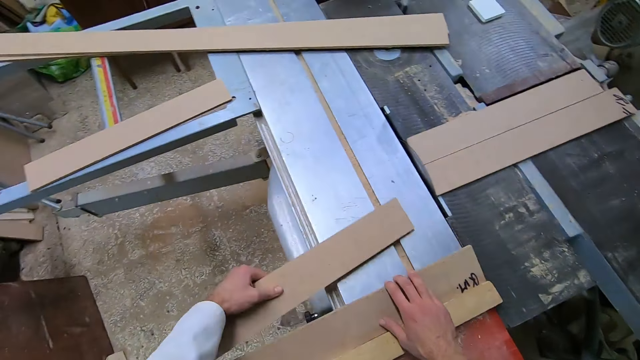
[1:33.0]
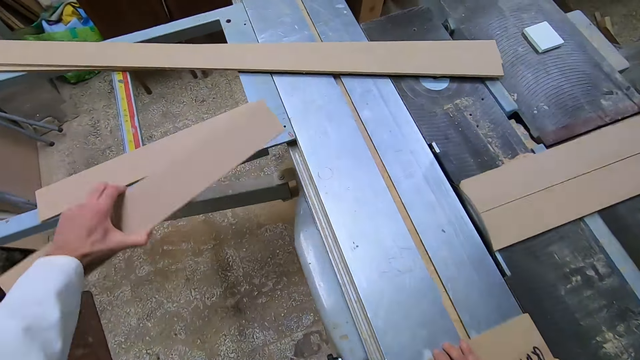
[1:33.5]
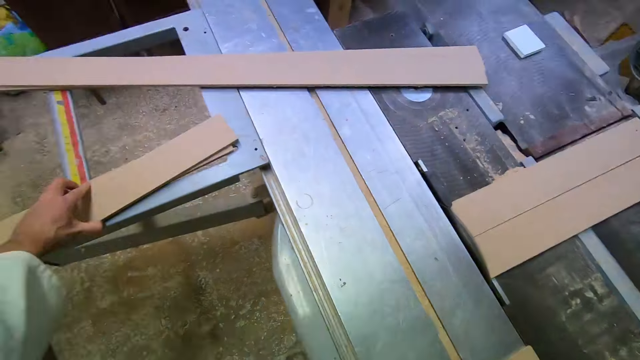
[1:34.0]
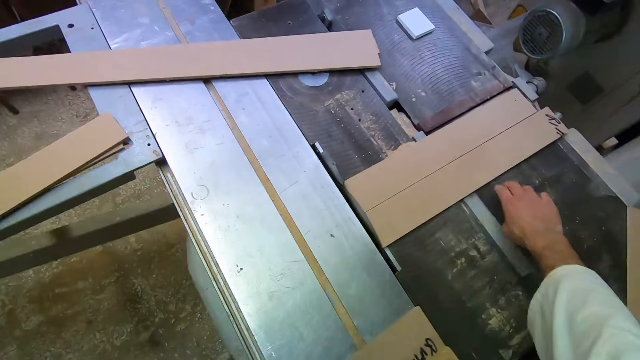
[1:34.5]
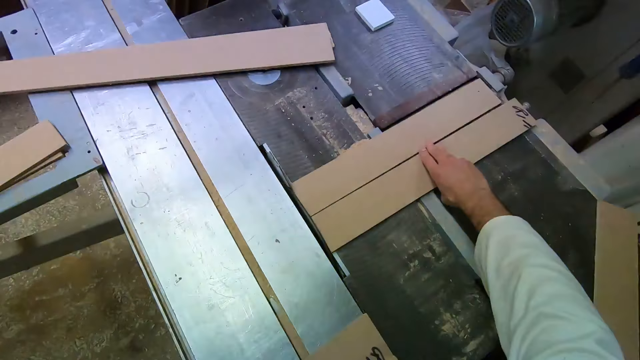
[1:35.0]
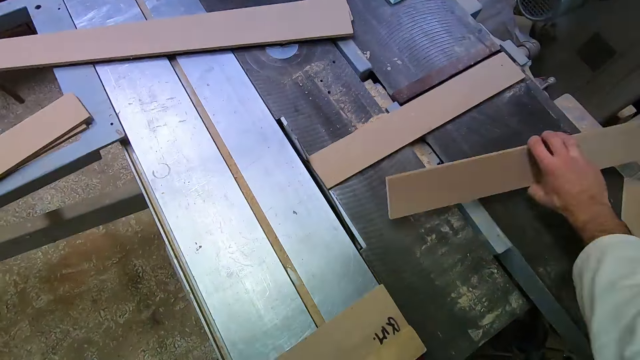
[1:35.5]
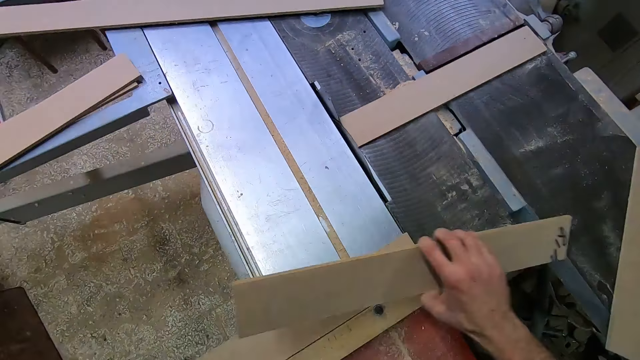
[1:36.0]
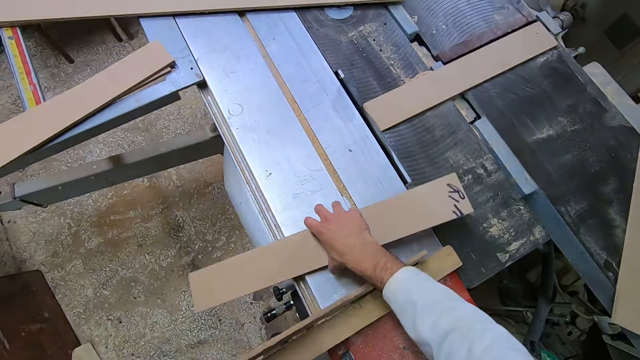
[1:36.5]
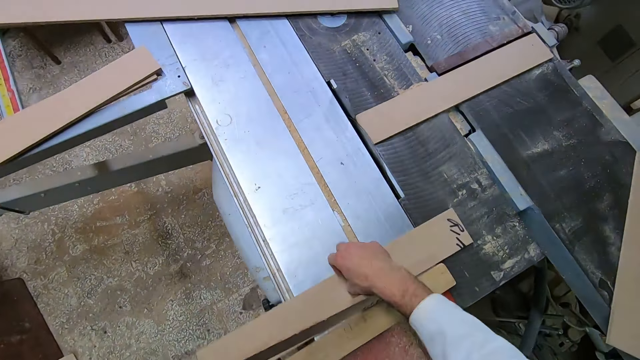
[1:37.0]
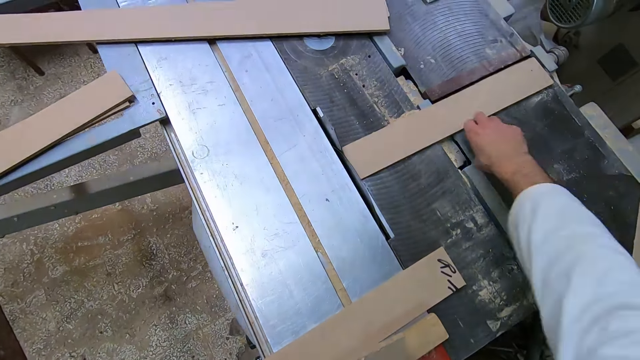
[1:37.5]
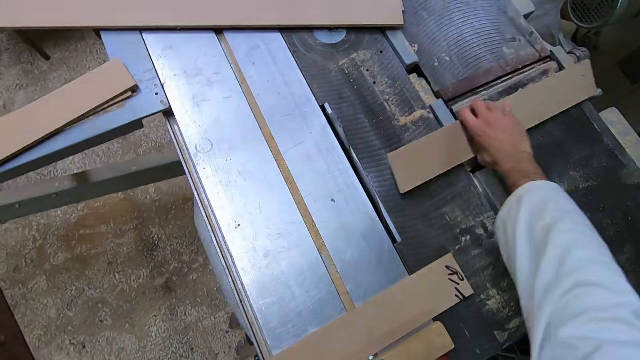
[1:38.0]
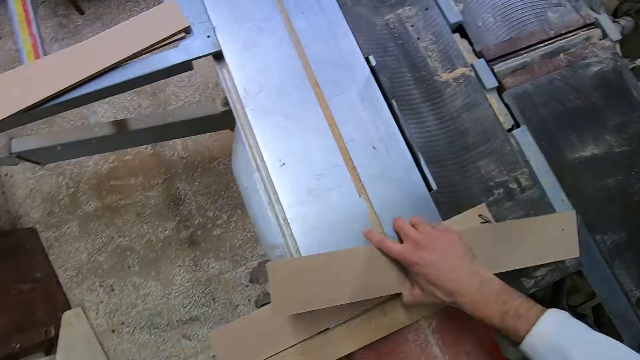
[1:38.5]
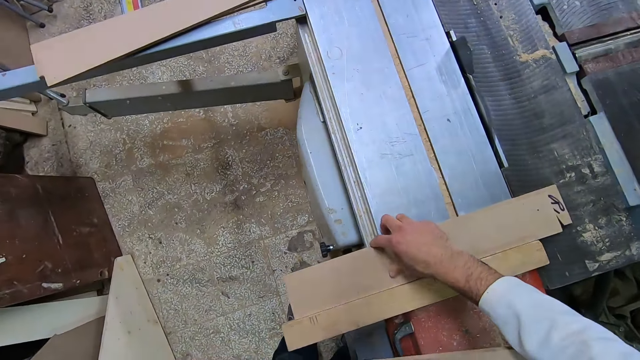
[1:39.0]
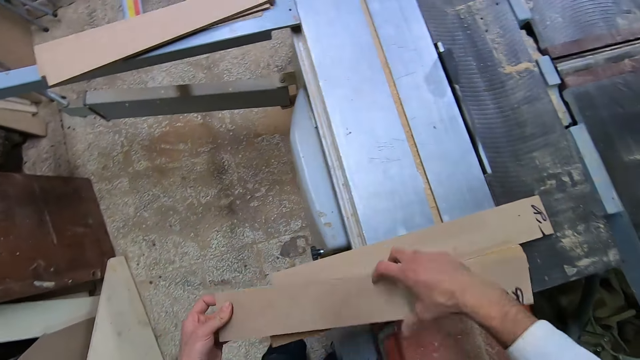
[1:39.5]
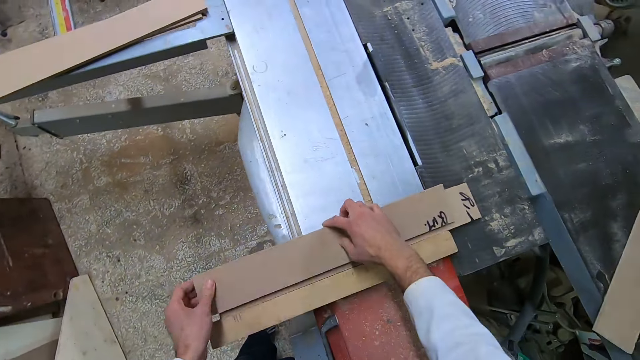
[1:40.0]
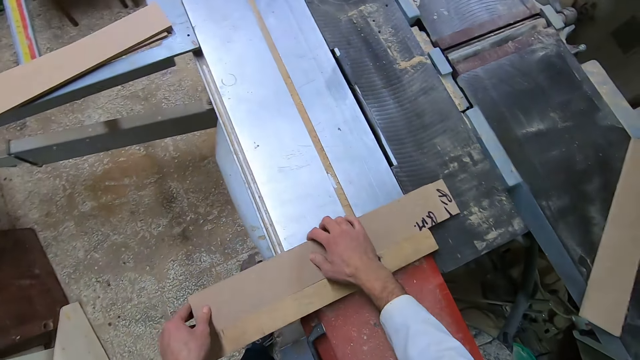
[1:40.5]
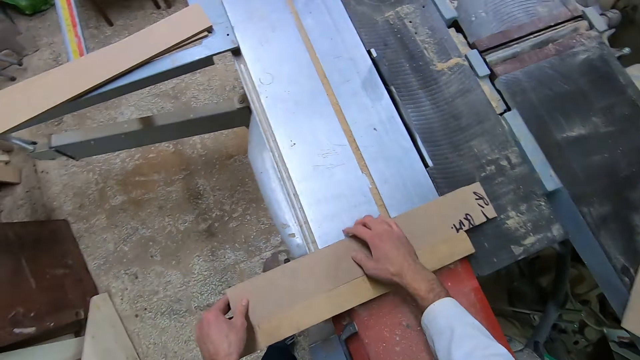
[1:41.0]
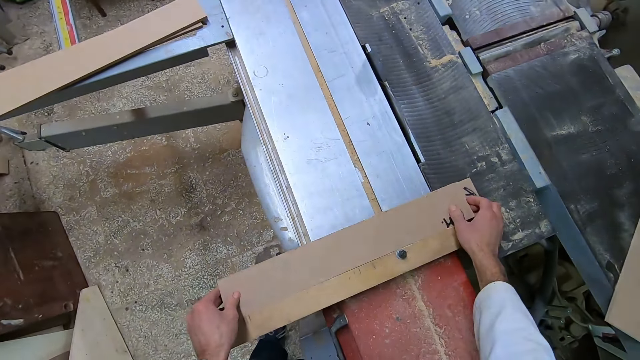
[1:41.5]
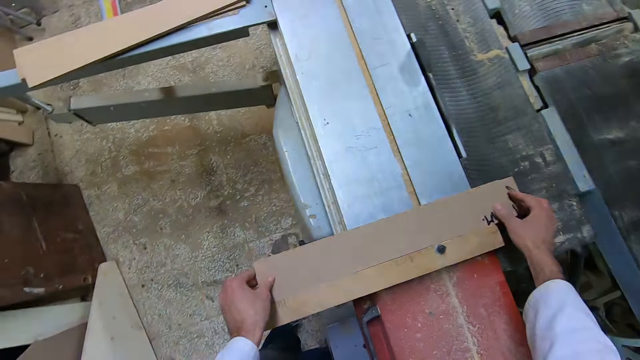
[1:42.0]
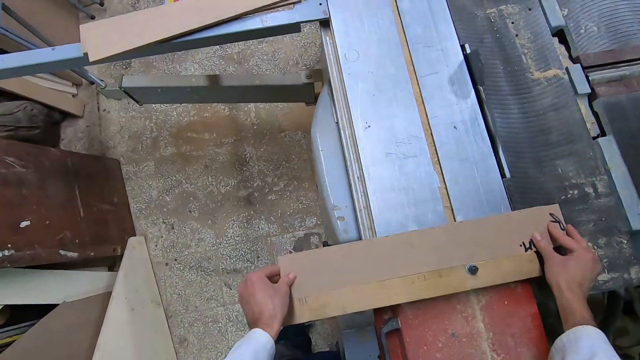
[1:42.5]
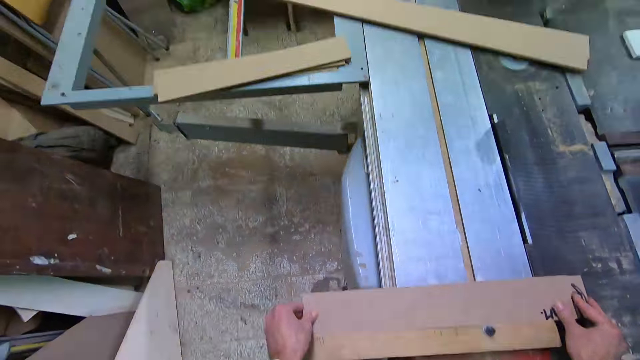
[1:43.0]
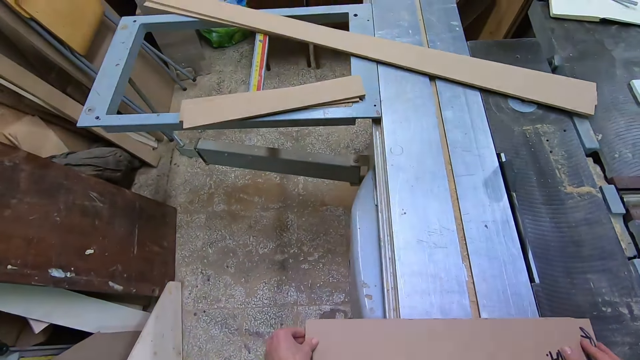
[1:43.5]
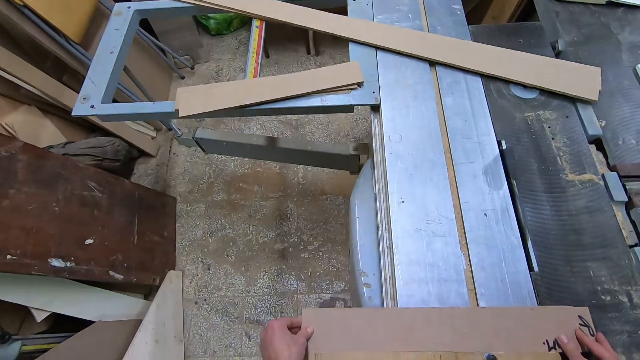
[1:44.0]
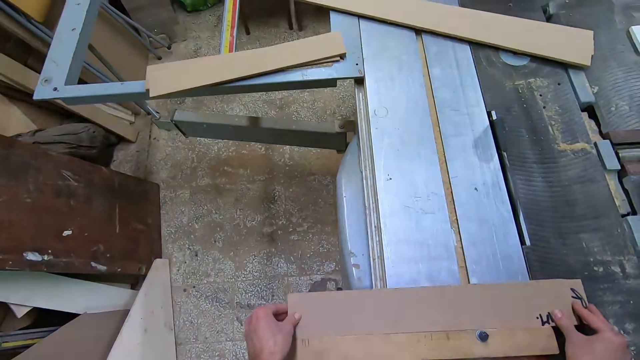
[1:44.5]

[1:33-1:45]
The camera wearer picks the wood on the table saw machine. He drops the wood on the other side of the table saw machine. He picks another wood on the table saw machine. He drops the wood on the table saw machine. He picks another wood on the table saw machine with his right hand. He drops the wood on the table saw machine.

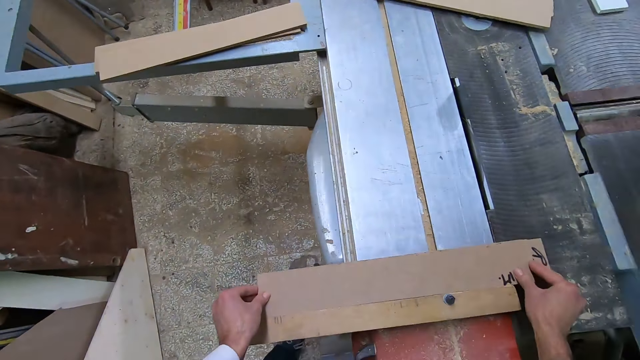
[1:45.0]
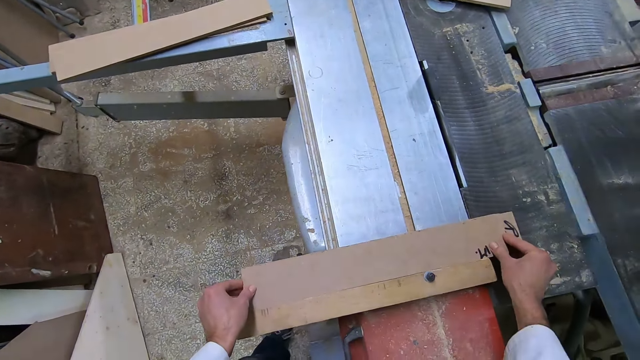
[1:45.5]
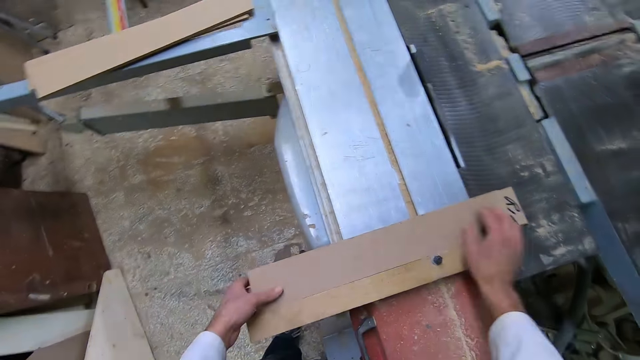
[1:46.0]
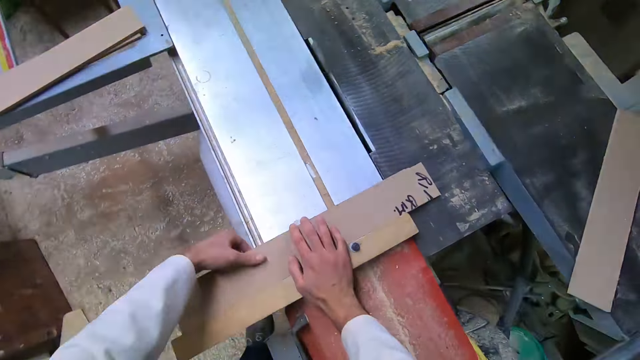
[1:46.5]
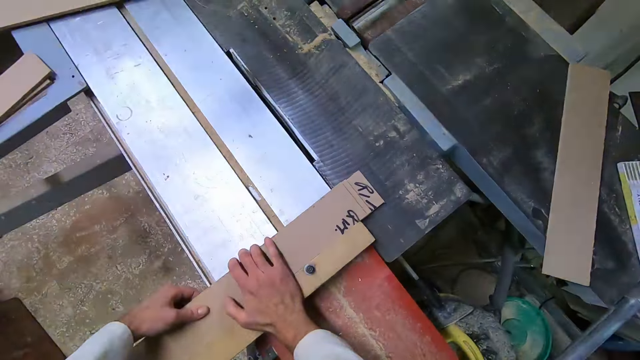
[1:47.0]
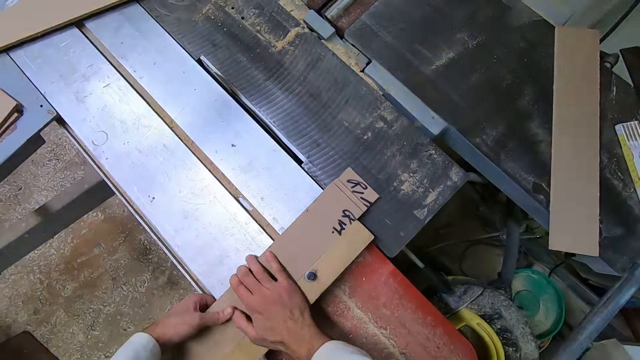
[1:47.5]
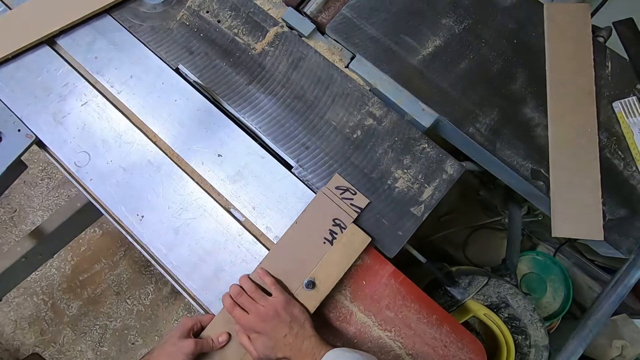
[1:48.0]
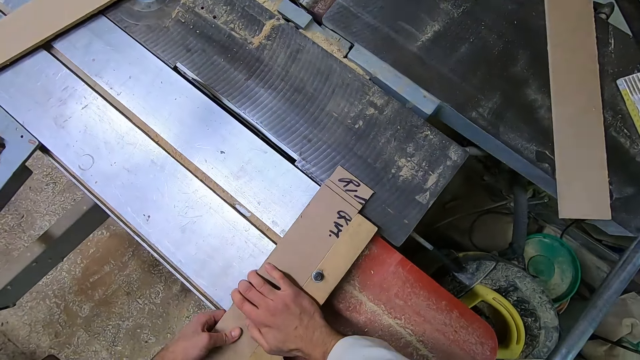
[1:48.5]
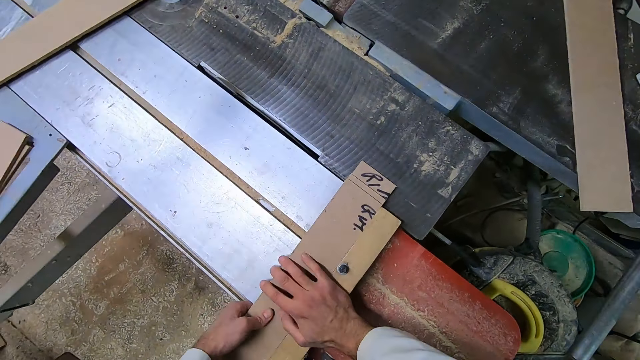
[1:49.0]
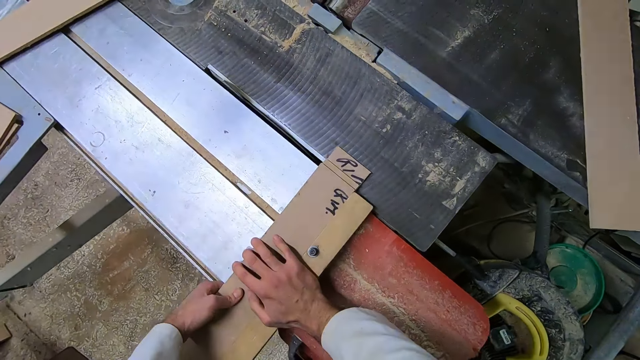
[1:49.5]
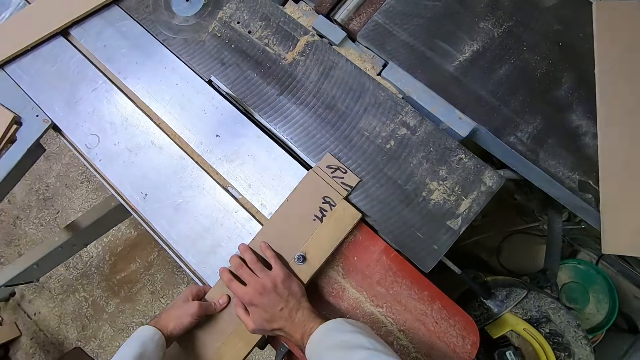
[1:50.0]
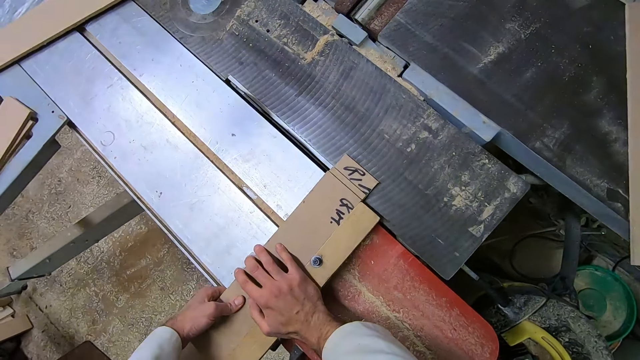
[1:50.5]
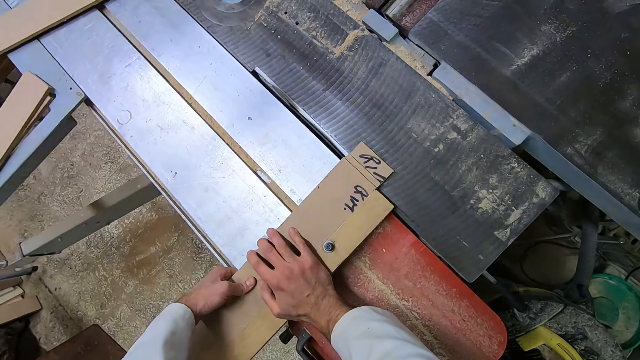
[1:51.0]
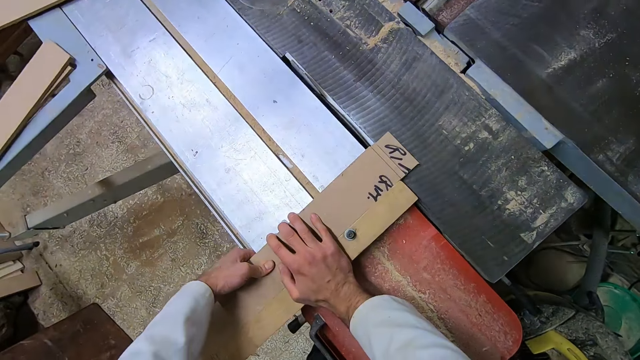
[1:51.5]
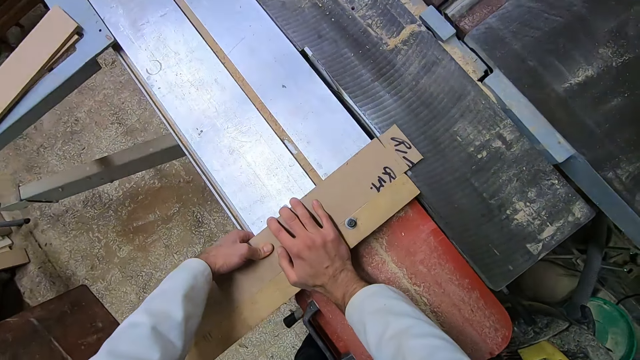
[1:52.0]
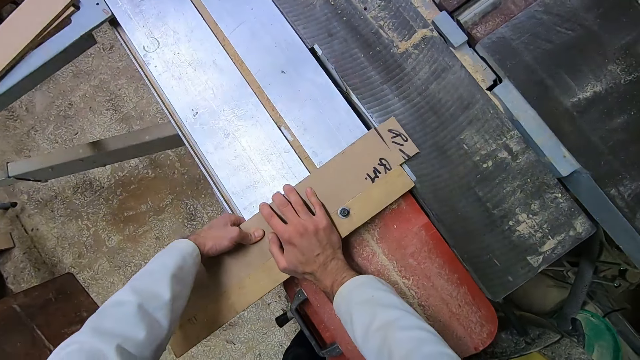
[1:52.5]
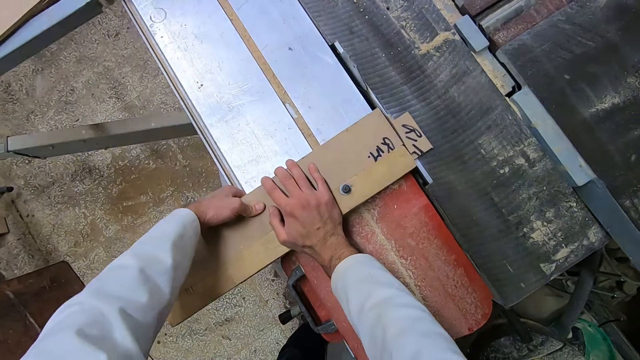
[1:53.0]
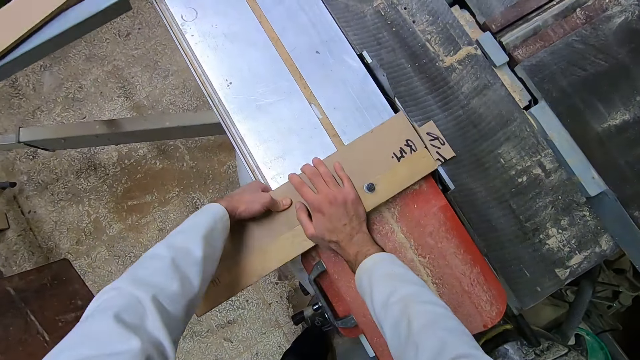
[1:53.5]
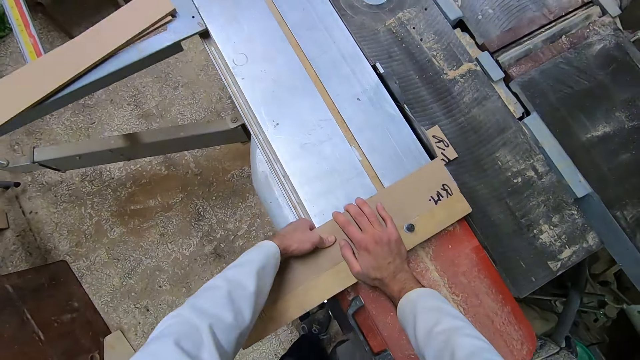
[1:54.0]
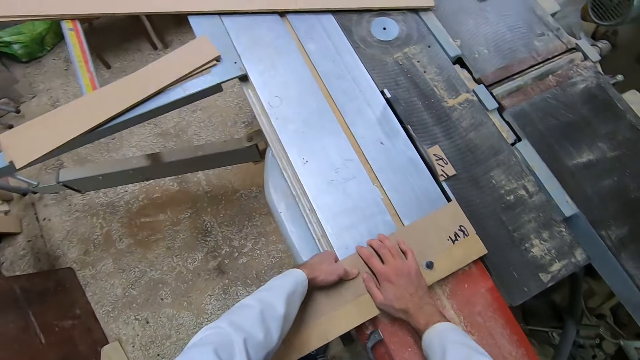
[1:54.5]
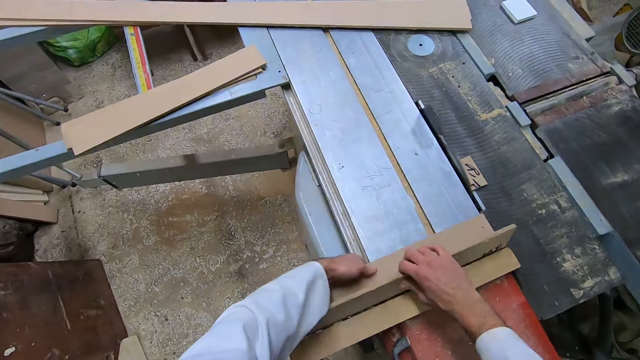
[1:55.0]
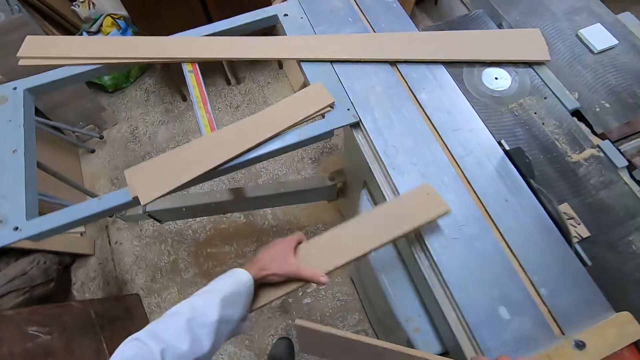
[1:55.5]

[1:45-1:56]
The camera wearer smoothens the wood using the table saw. They pick the wood from the table saw machine.
